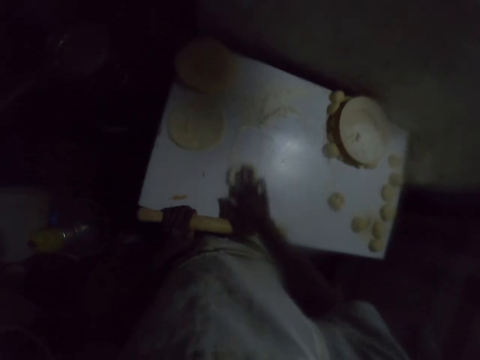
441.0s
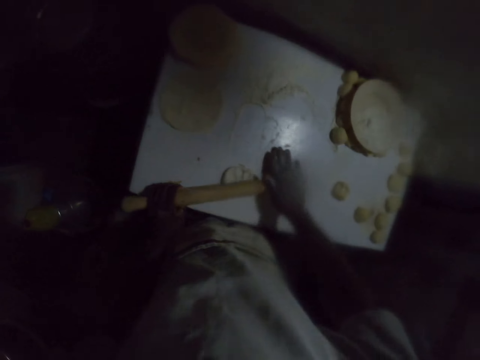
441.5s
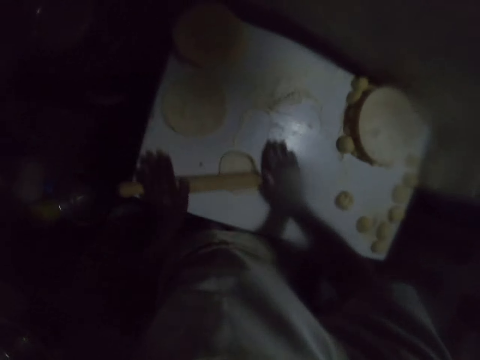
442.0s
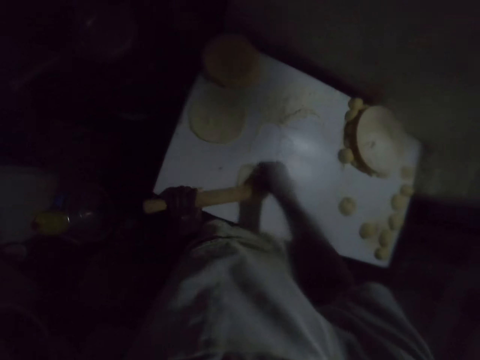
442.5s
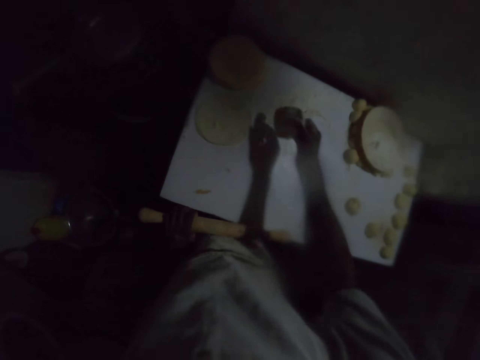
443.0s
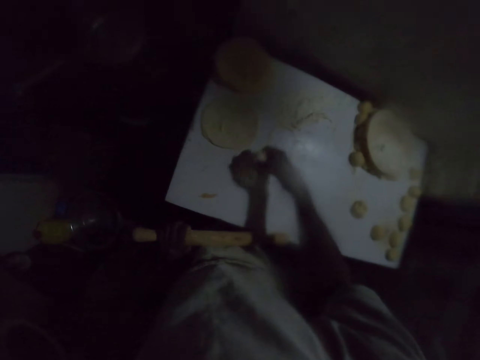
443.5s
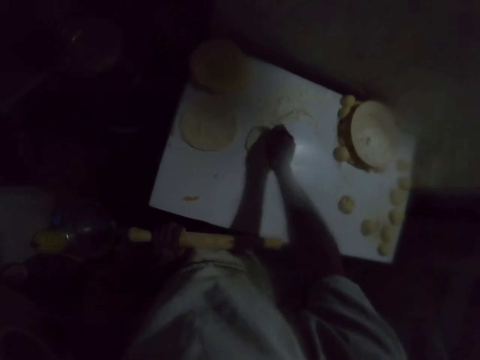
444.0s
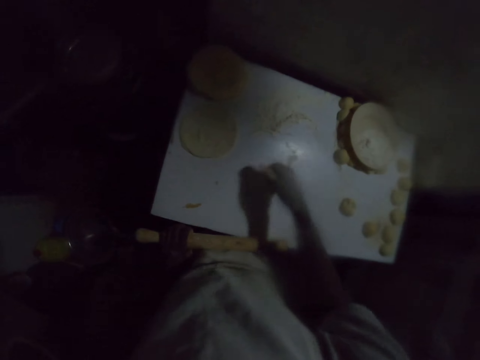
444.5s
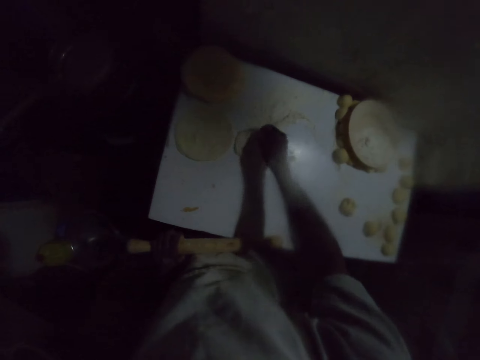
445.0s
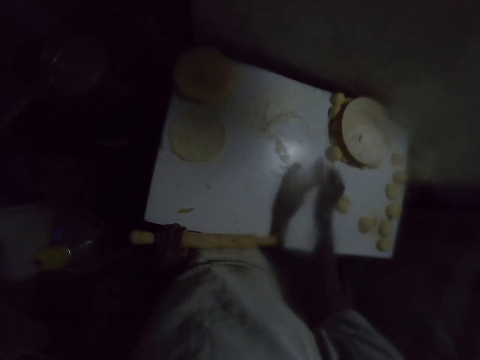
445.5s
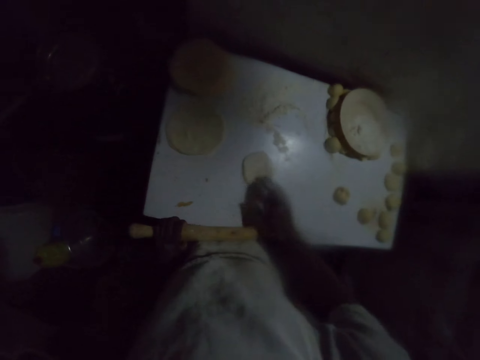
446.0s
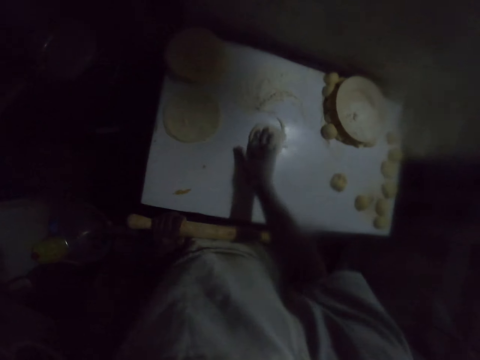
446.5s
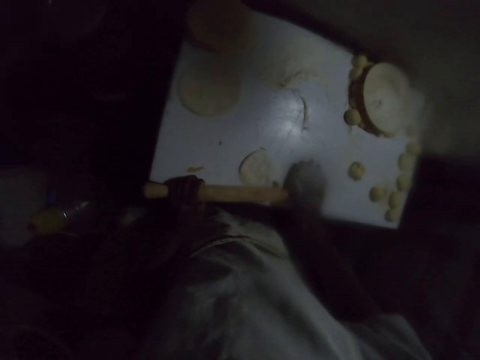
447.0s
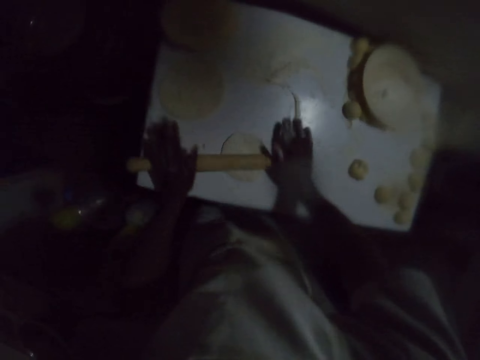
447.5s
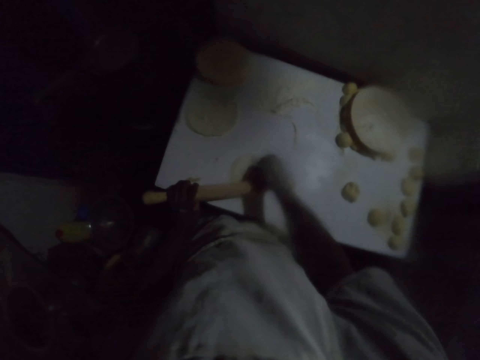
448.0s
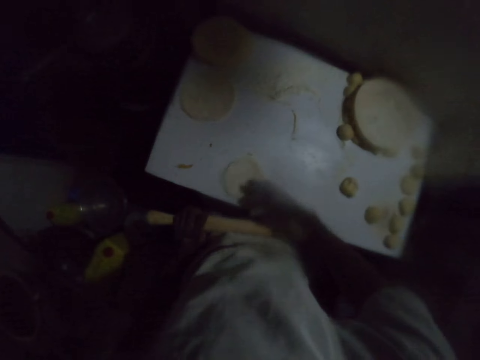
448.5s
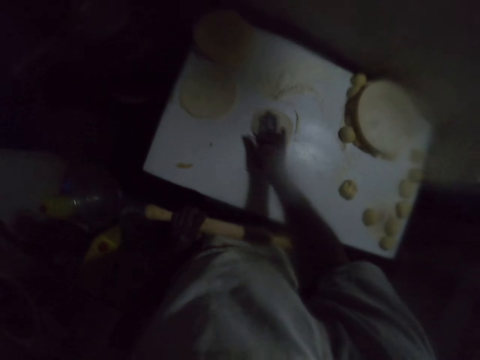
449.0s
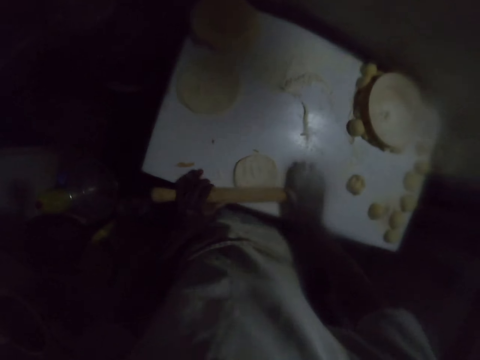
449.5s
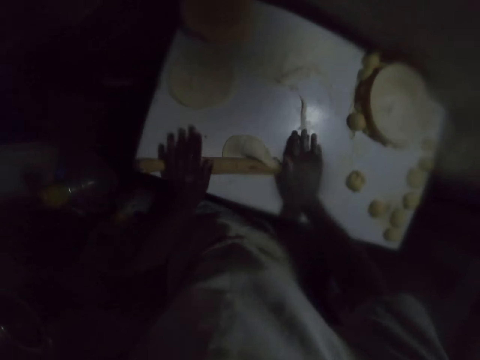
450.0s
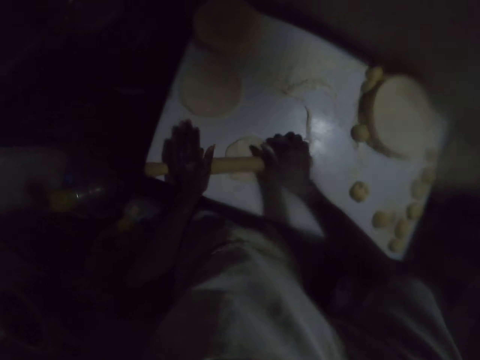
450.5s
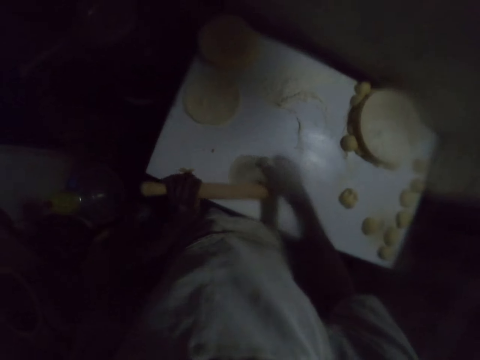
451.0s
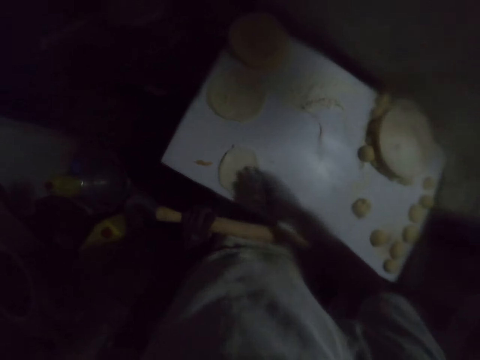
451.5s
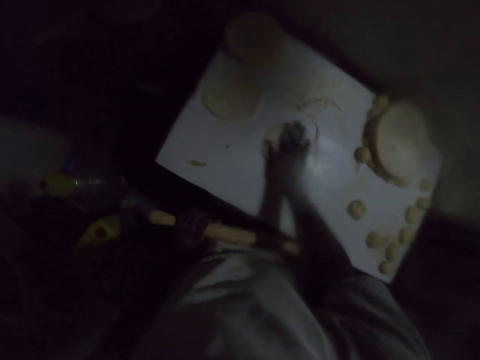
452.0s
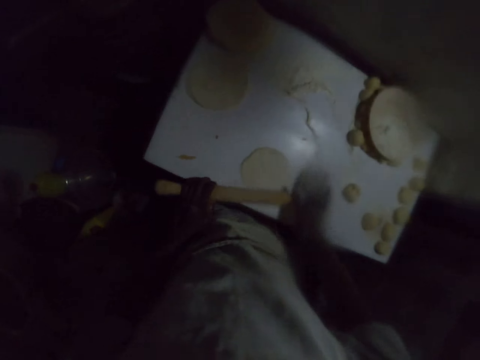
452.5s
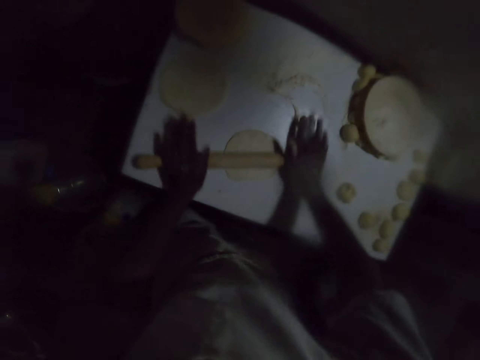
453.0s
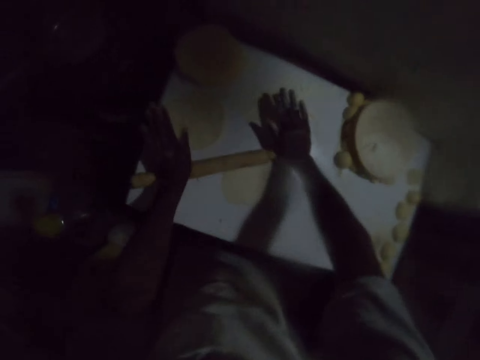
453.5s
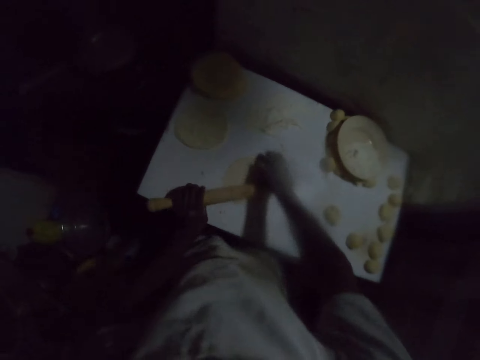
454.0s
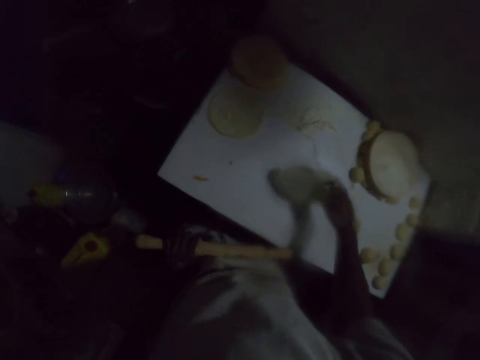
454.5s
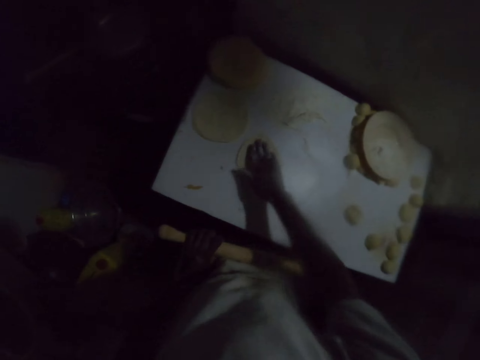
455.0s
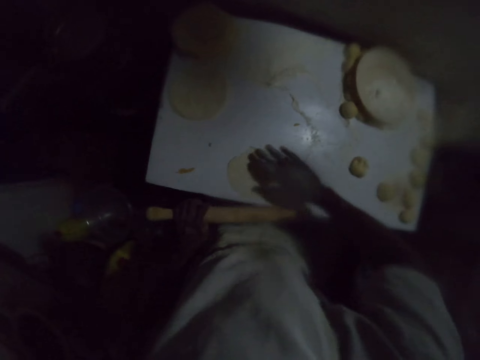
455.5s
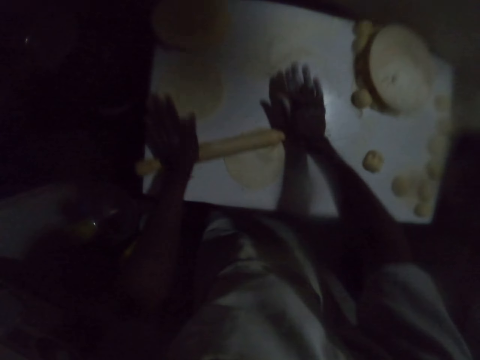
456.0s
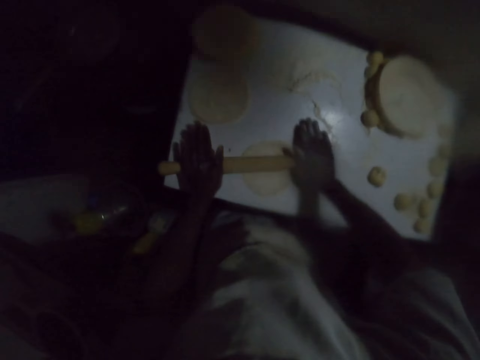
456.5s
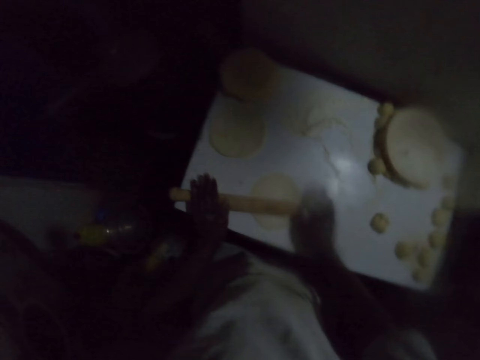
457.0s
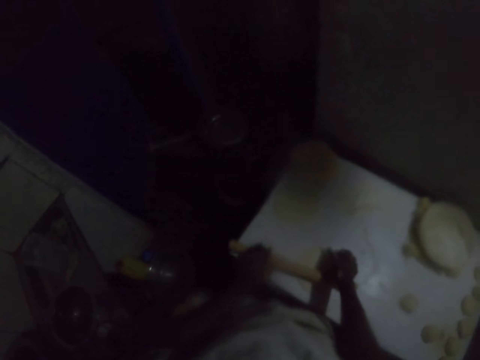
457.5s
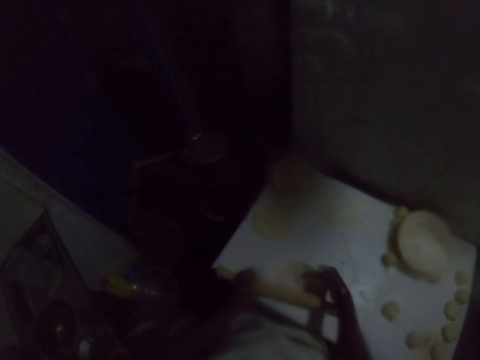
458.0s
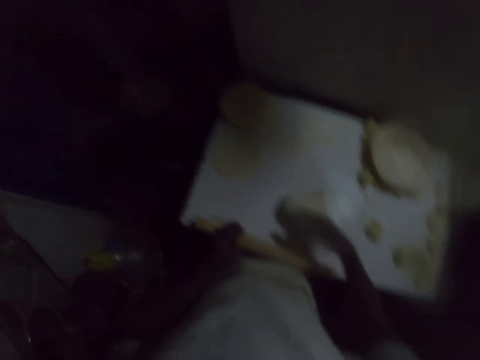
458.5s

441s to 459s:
The camera wearer moves the dough on the table with the right hand. They roll the dough with a rolling pin. They hold the rolling pin with the left hand. They lift the dough and place the dough on the table on a flour. They move the dough on the table with the right hand, turn the dough, move the dough on the table with the right hand, and roll the dough with the rolling pin. They hold the rolling pin with the left hand, turn the dough, and roll the dough with the rolling pin. They hold the rolling pin with the left hand, turn the dough, move the dough on the table with the right hand, and roll the dough with the rolling pin. They hold the rolling pin with the left hand, turn the dough, move the dough on the table with the right hand, and roll the dough with the rolling pin. They hold the rolling pin with the left hand and turn the dough.

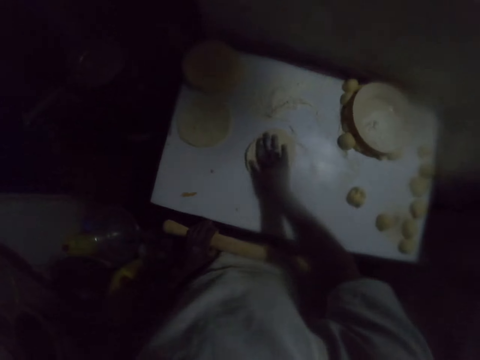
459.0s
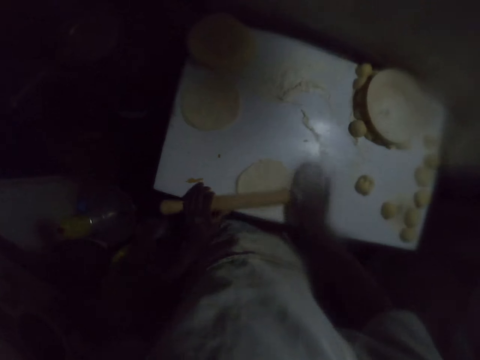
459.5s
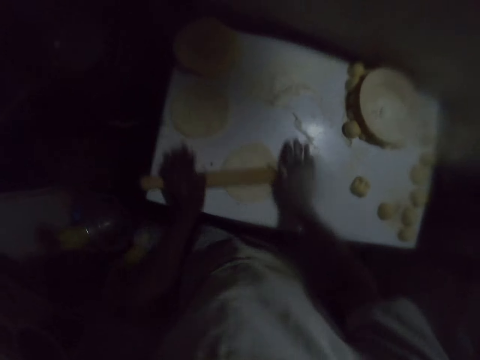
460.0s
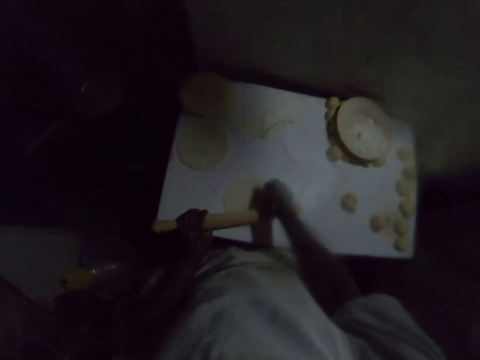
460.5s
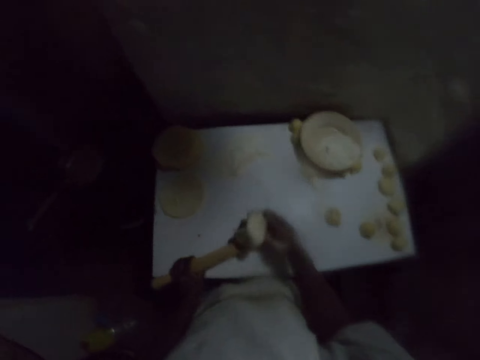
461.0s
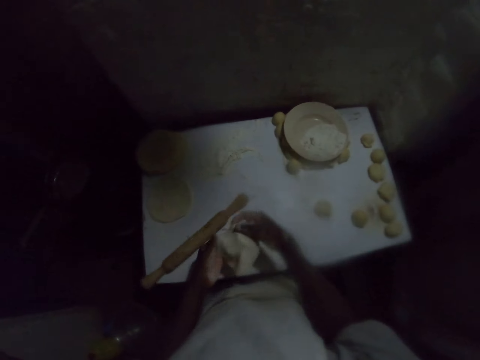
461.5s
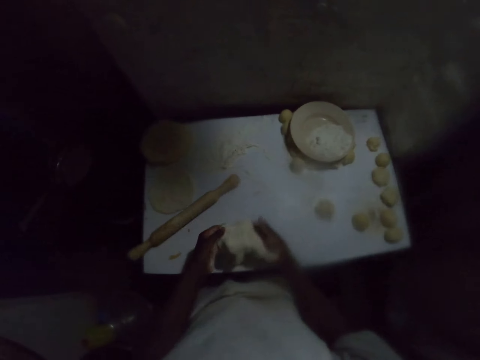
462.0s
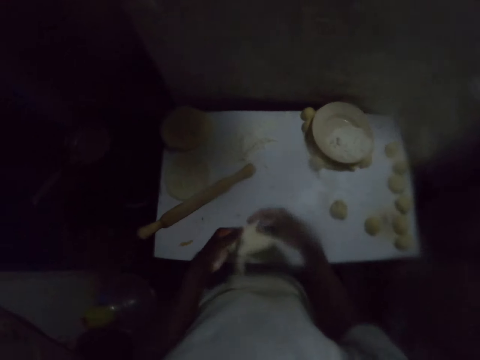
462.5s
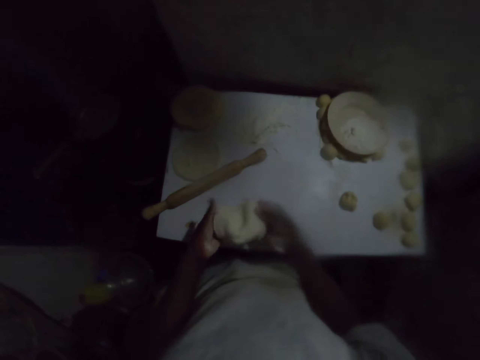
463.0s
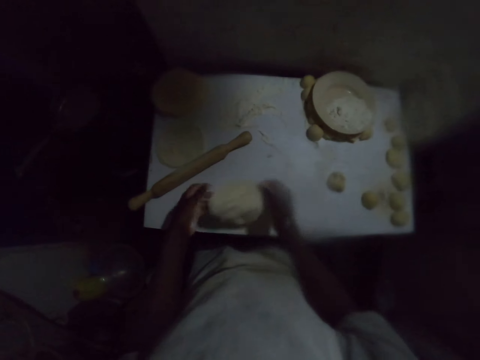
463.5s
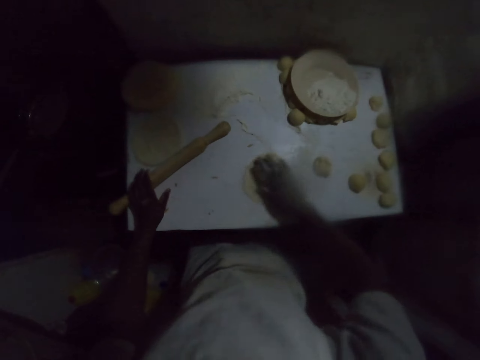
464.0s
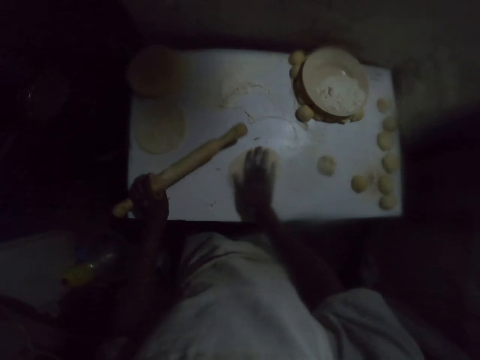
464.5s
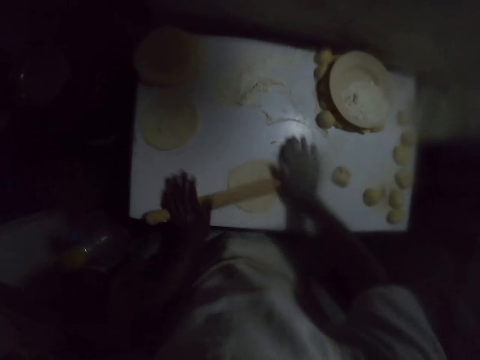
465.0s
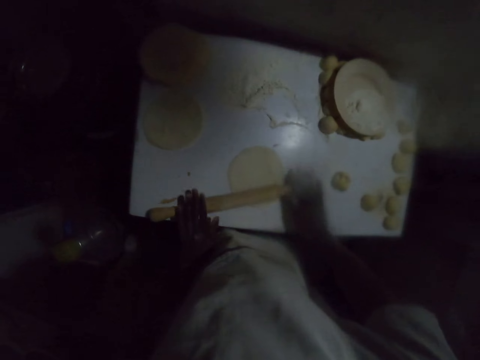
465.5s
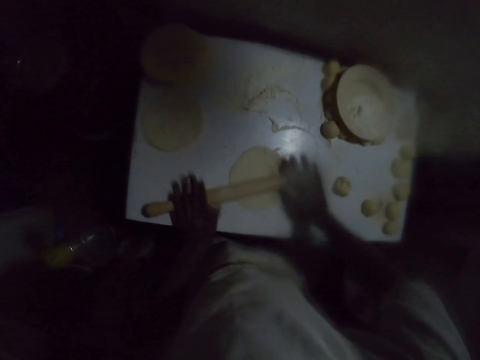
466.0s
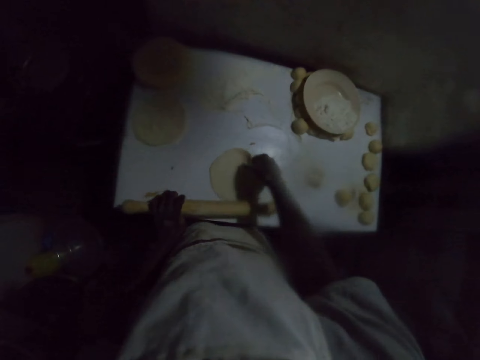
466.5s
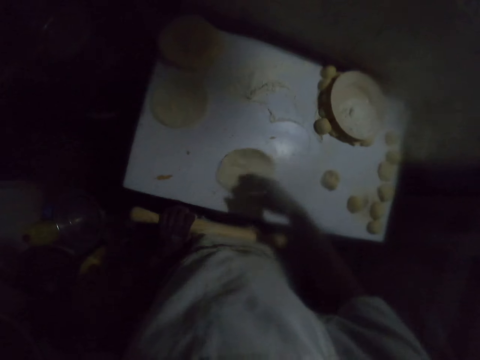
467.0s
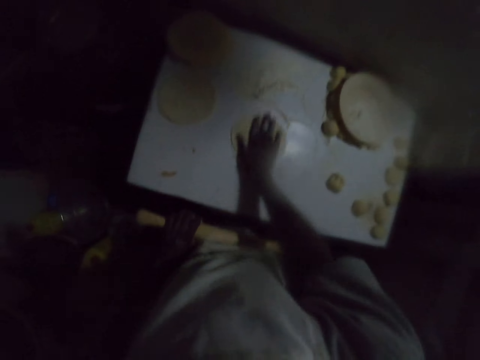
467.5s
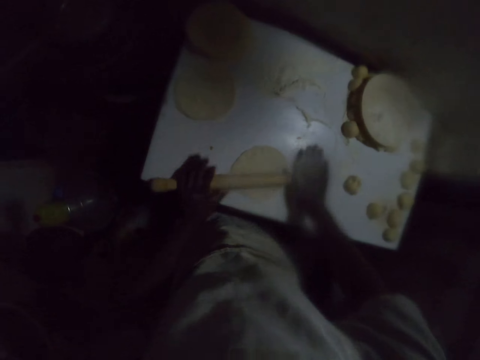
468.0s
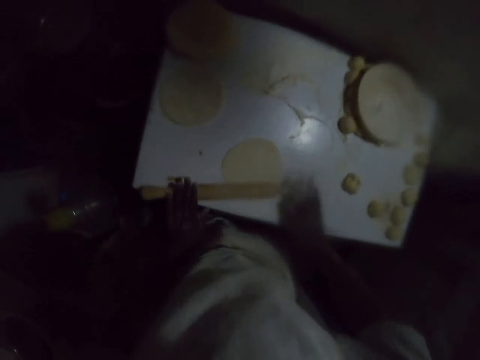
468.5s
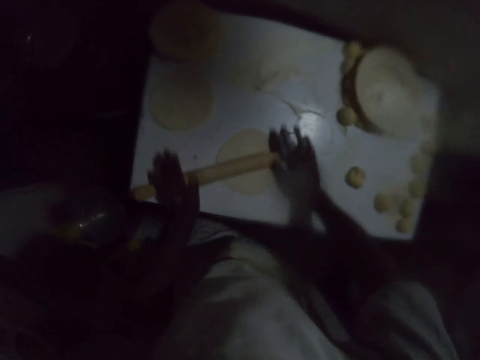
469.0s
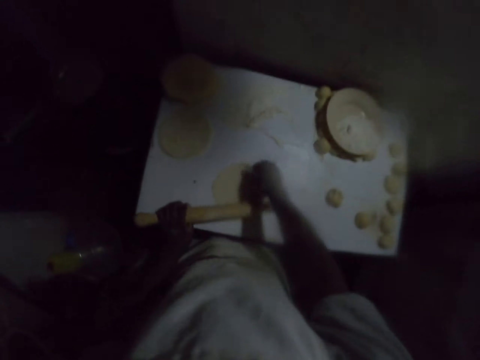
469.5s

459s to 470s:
The camera wearer moves the dough on the table with the right hand. They roll the dough with a rolling pin. They hold the rolling pin with the left hand. They lift the dough, hold the dough, and throw the dough on the table. They put the dough on a flour. They move the dough on the table with the right hand. They pick the rolling pin with the left hand. They roll the dough with the rolling pin. They hold the rolling pin with the left hand, turn the dough, move the dough on the table with the right hand, and roll the dough with the rolling pin.
